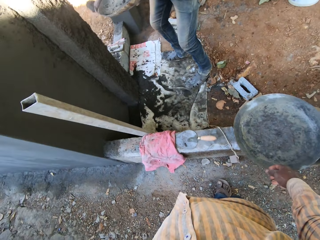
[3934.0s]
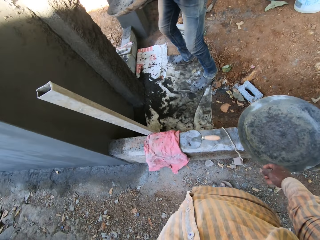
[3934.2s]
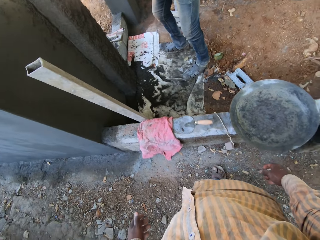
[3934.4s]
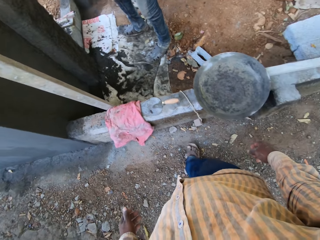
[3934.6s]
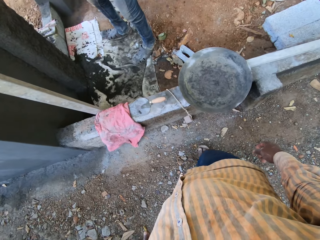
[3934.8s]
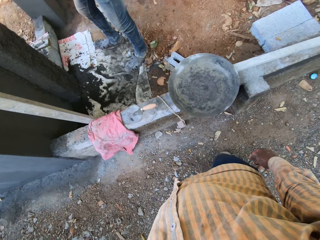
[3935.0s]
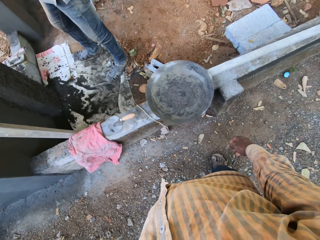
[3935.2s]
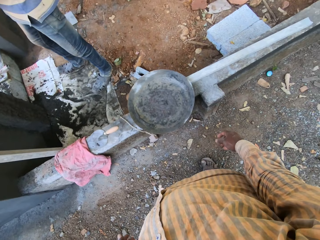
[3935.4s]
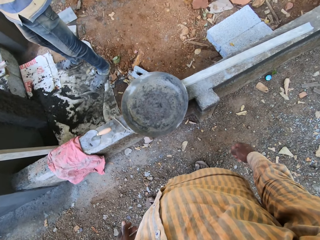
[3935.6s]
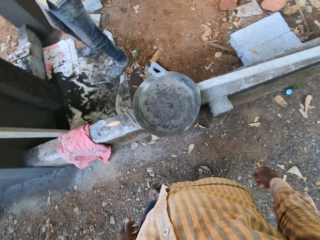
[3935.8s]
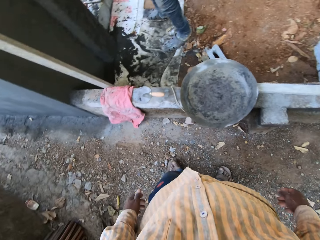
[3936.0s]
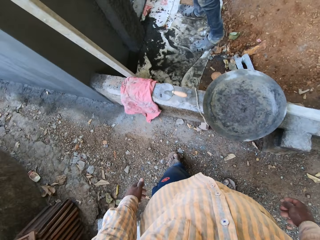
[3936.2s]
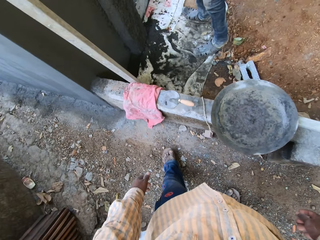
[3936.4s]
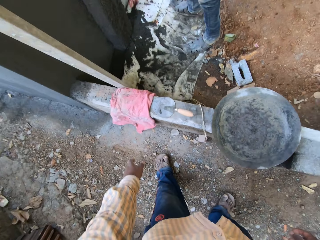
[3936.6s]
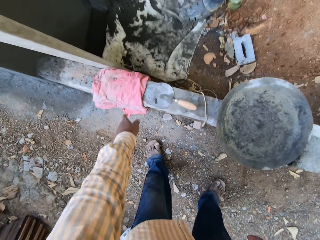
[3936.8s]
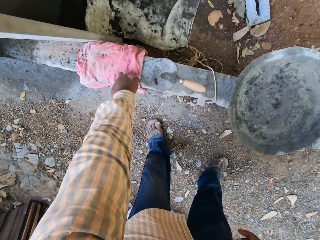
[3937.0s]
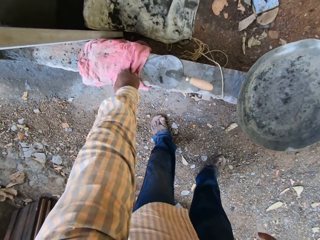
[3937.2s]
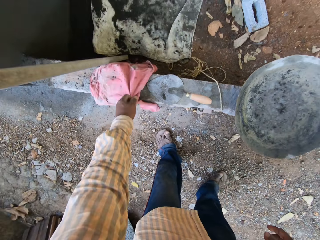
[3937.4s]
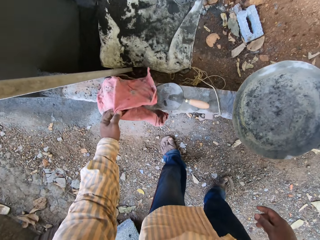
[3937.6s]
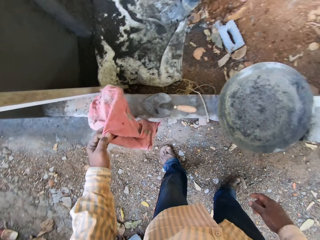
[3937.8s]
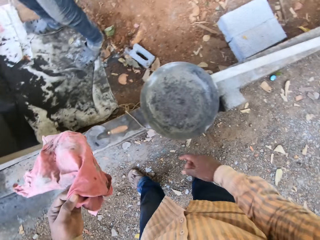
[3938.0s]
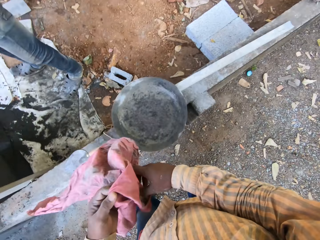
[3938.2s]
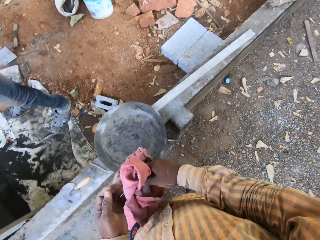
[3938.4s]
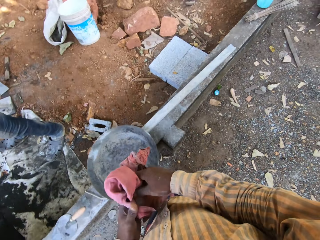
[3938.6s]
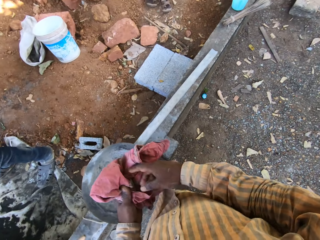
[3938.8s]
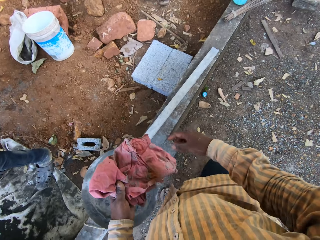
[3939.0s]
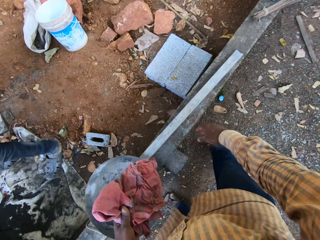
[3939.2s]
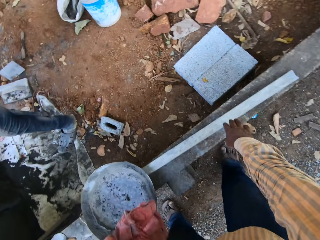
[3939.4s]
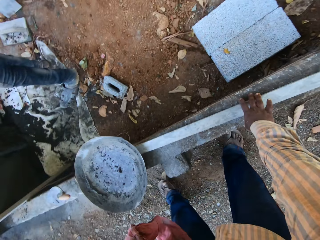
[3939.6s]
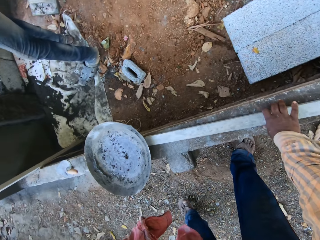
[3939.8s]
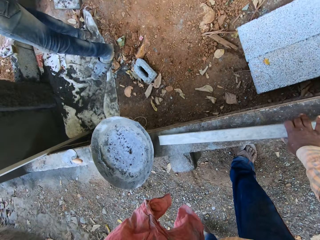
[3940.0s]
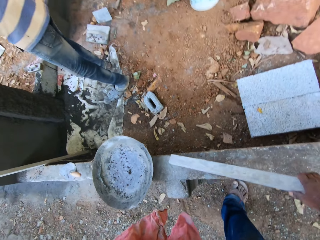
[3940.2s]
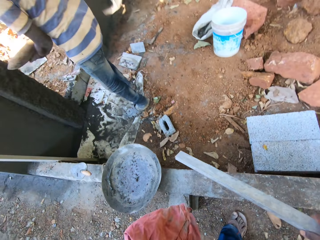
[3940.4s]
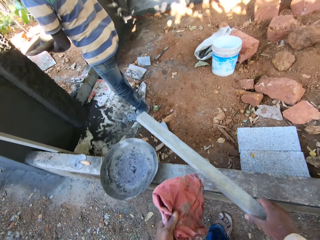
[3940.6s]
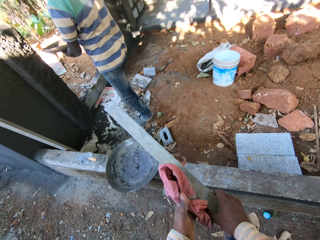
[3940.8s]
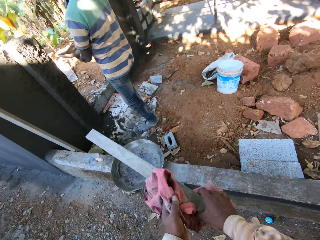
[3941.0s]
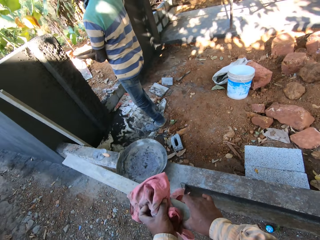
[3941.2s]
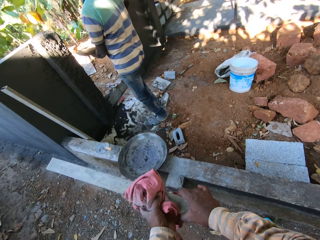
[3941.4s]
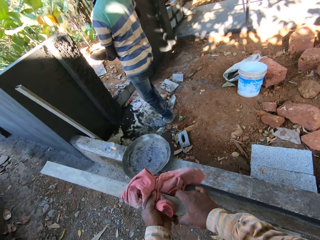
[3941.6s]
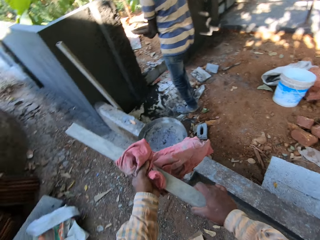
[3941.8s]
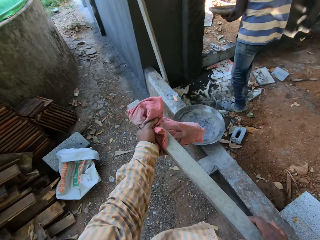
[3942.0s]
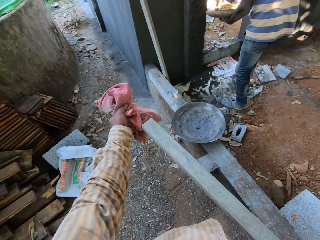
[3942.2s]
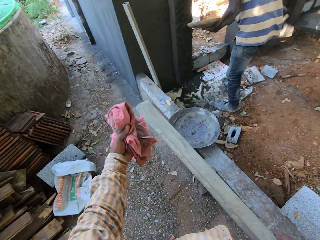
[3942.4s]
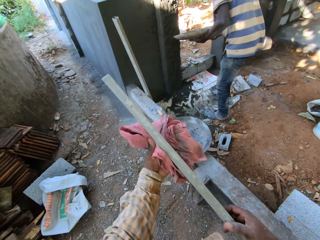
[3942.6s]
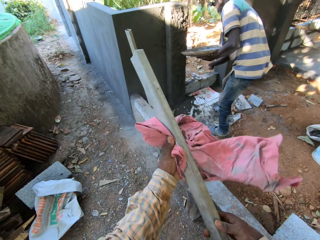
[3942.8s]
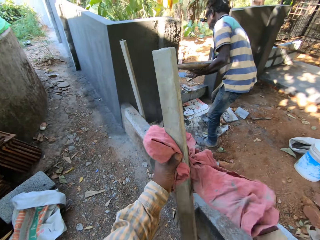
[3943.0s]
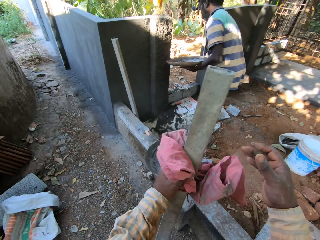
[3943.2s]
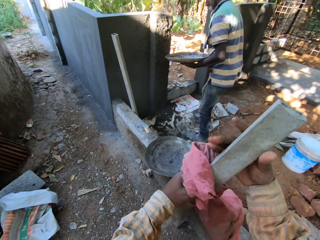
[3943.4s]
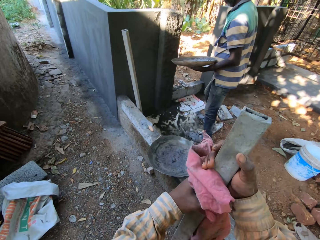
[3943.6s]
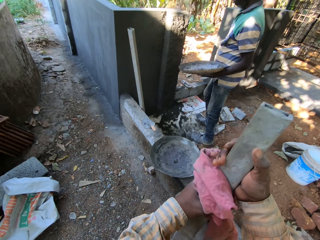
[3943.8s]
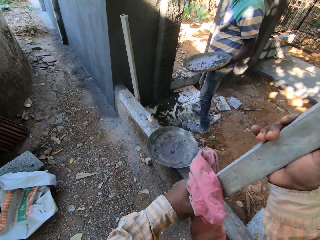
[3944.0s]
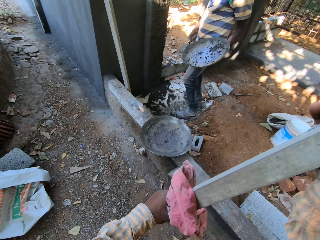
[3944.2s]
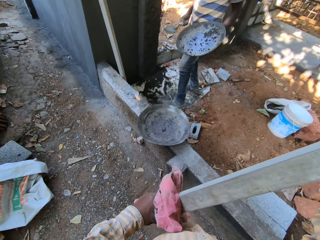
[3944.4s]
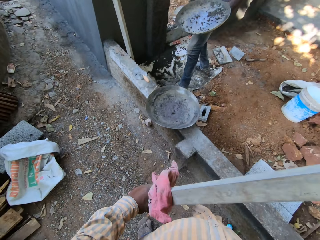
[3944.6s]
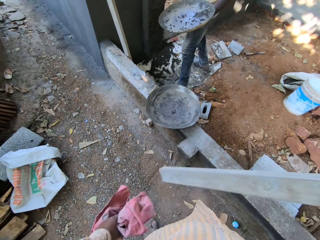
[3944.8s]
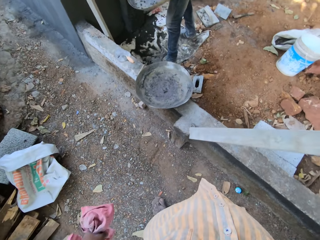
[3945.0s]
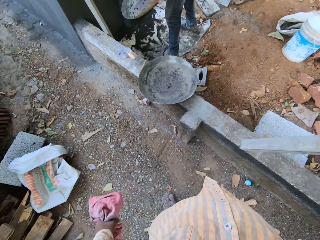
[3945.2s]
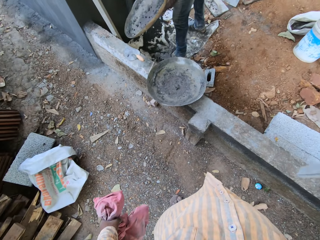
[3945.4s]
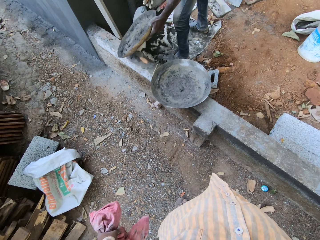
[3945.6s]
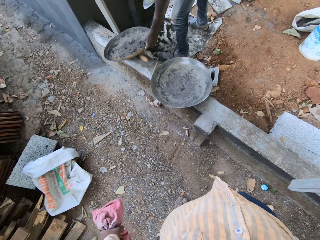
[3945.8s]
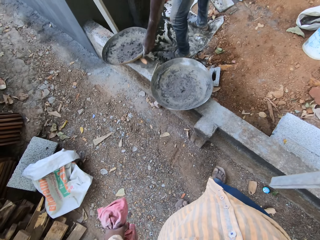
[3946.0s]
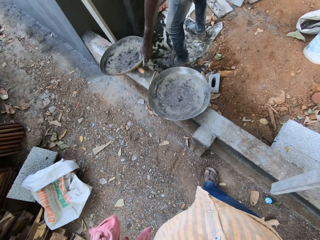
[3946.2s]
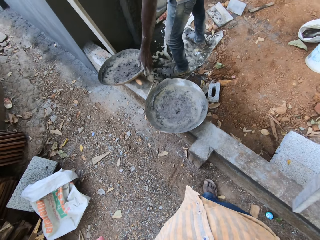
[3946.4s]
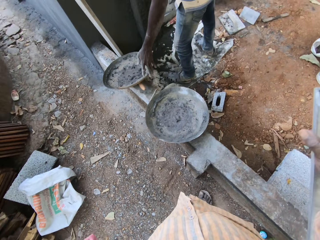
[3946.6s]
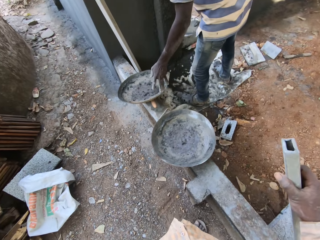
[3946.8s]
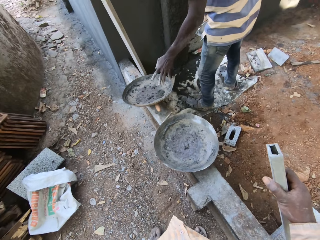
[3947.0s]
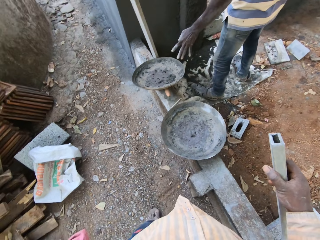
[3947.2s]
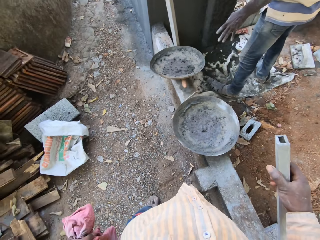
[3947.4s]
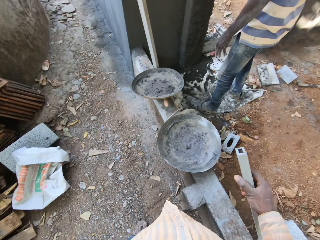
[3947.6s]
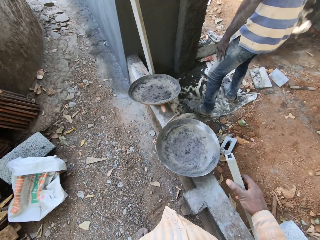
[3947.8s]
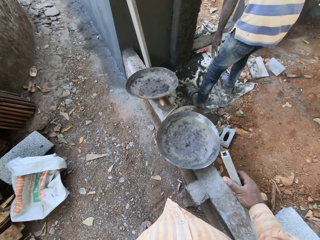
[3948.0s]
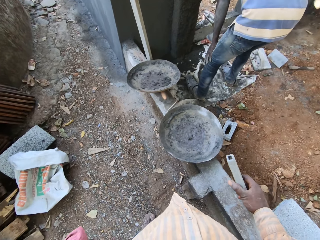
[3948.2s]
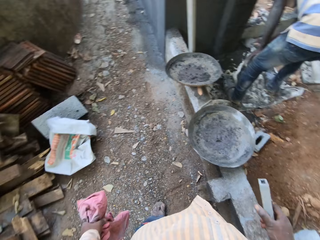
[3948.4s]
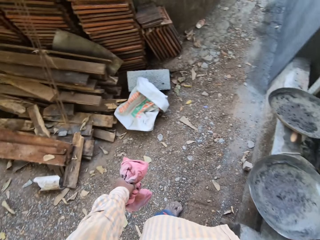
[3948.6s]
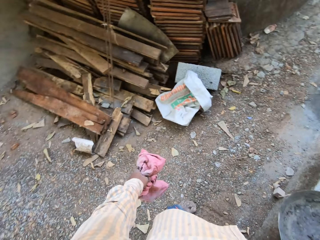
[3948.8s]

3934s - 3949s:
The man pours the cement on the wall with the hand trowel in his right hand. The camera wearer picks up a rag from the pavement with his left hand. He holds the rag with both hands. He holds the rag with his left hand. He picks up a steel from the pavement with his right hand. He cleans the steel with the rag in his left hand. The man scoops cement from the pan with the hand trowel in his right hand. The man pours the cement on the wall with the hand trowel in his right hand. The man places the pan in his left hand on the pavement.

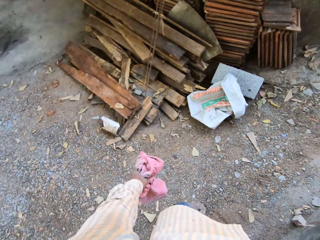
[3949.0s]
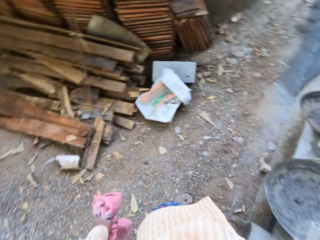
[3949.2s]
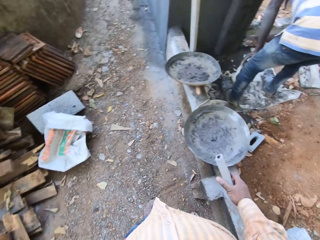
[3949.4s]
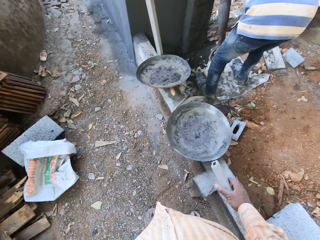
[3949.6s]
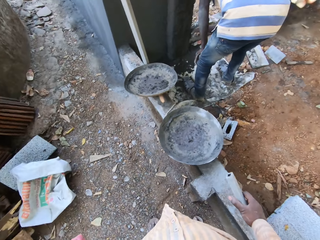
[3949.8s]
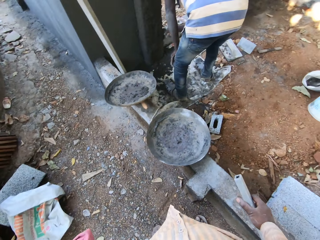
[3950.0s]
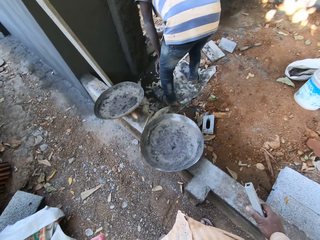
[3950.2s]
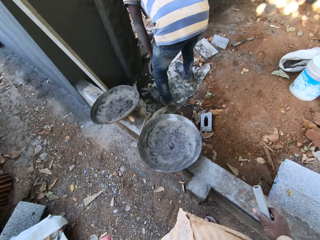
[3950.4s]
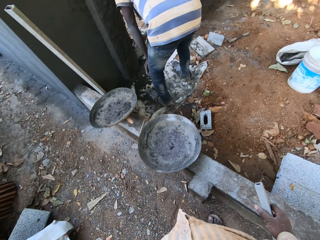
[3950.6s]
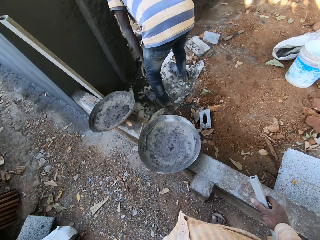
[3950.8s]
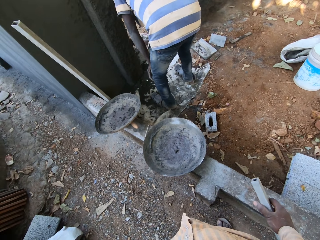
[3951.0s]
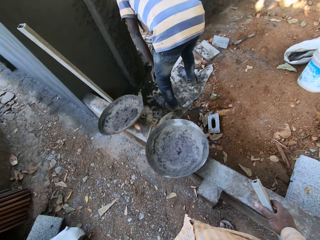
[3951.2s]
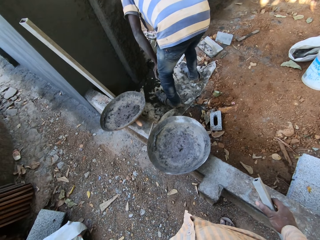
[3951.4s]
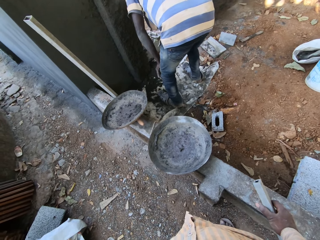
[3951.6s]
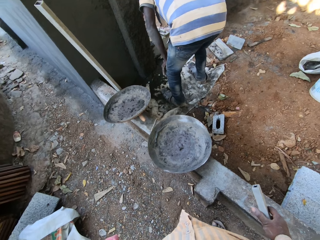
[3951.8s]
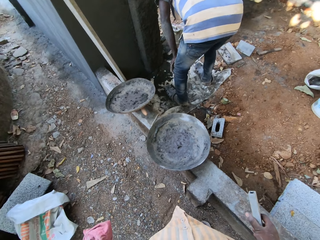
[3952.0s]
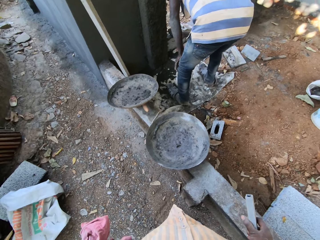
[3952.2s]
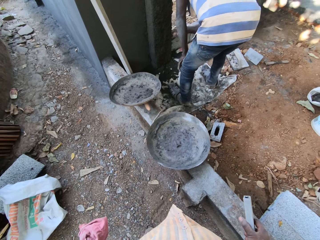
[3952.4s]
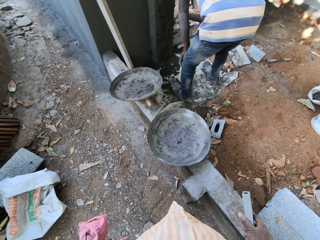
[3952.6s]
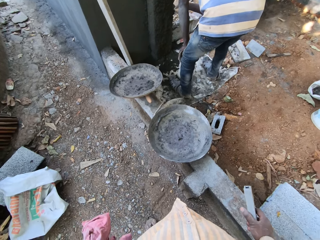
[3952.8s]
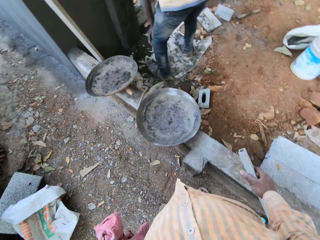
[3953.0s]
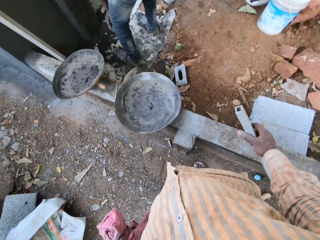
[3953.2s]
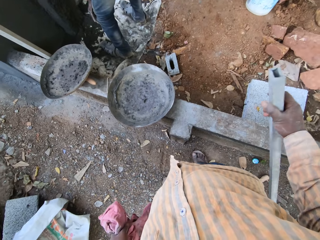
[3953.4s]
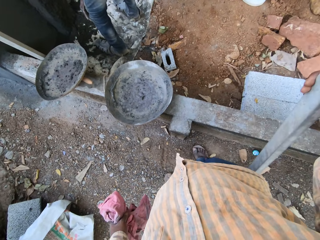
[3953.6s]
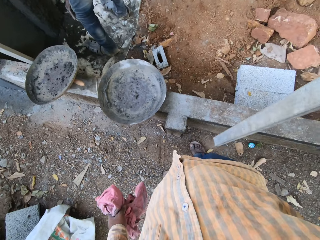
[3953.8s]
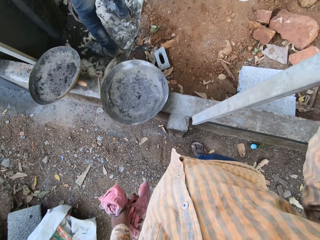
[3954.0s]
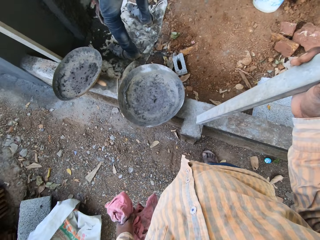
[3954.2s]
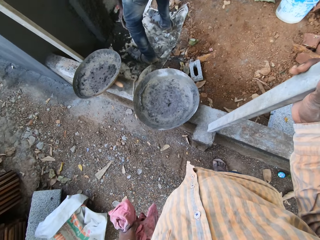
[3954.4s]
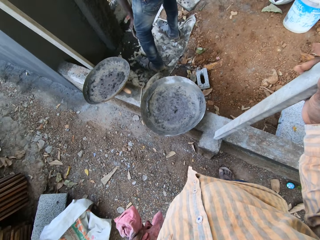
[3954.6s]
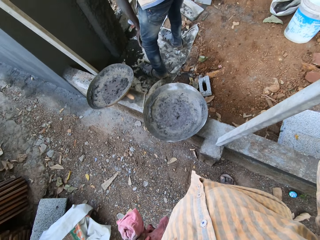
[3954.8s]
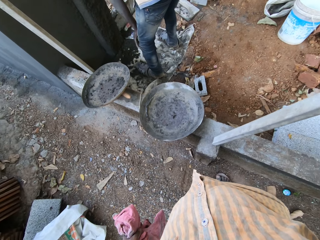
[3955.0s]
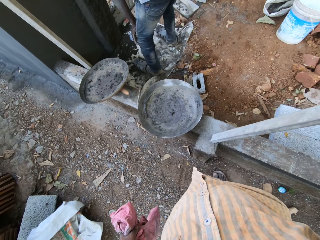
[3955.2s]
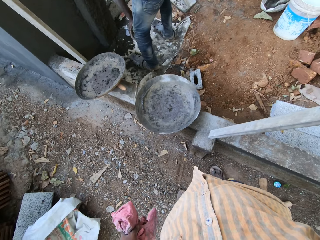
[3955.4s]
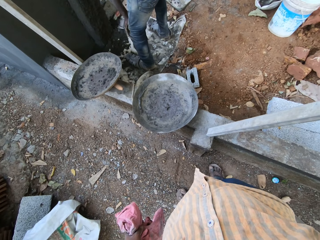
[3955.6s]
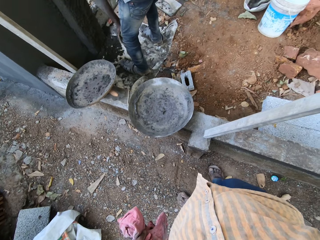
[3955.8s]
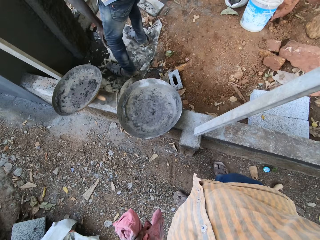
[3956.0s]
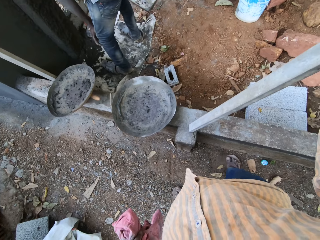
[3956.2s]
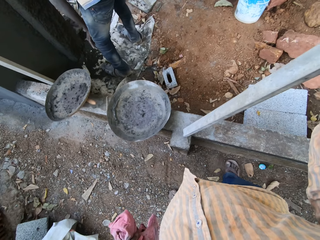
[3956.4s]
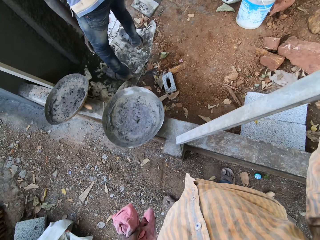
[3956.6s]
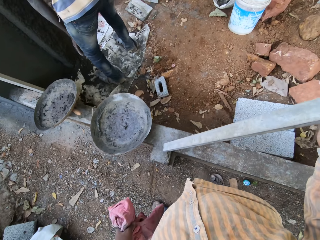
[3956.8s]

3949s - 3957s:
The man plasters the wall with the hand trowel in his right hand. The camera wearer rests the steel in his right hand on the pavement.
